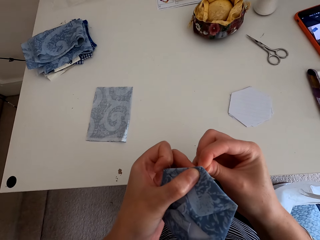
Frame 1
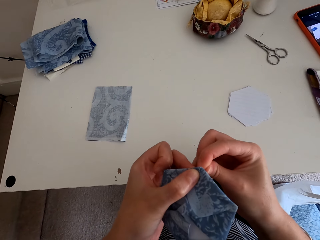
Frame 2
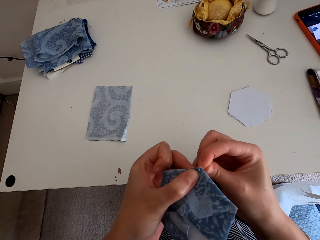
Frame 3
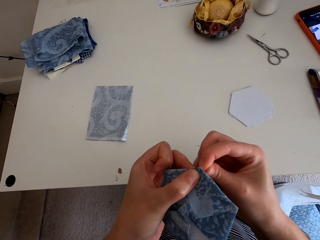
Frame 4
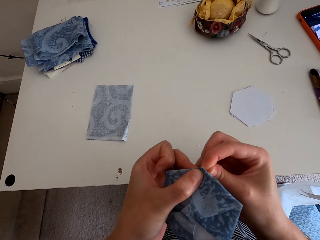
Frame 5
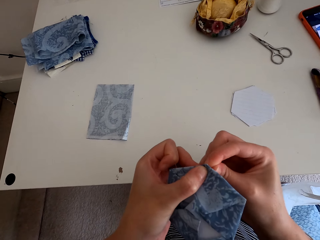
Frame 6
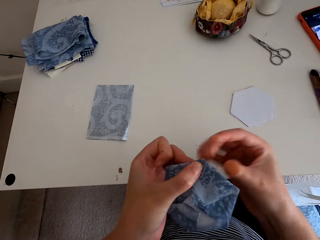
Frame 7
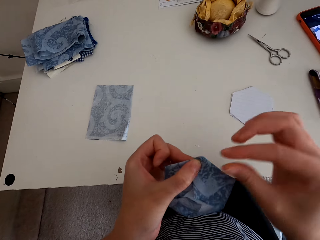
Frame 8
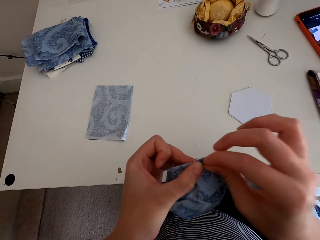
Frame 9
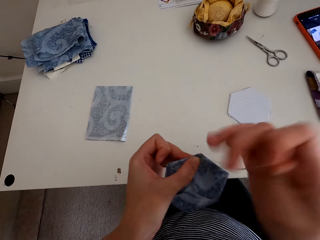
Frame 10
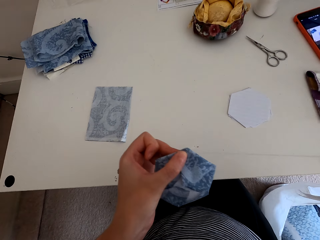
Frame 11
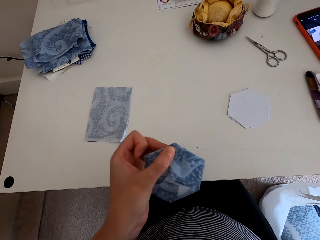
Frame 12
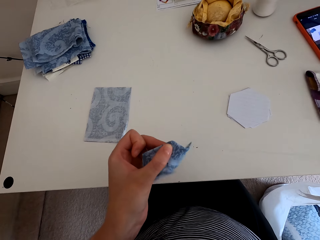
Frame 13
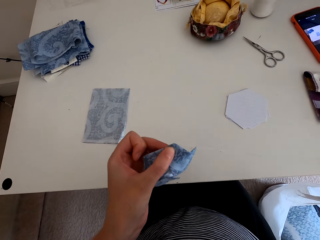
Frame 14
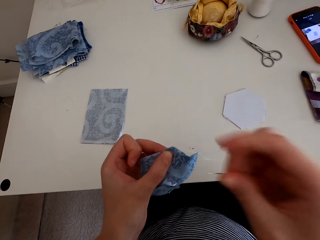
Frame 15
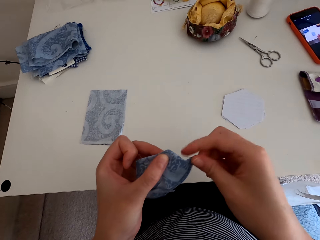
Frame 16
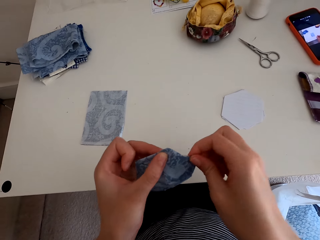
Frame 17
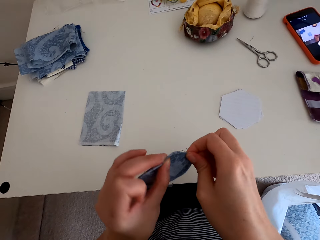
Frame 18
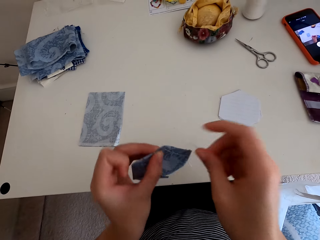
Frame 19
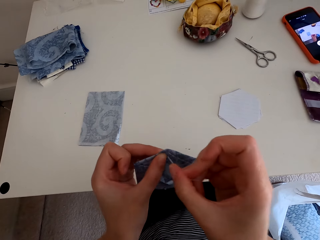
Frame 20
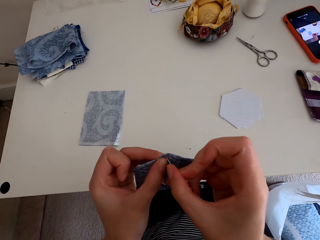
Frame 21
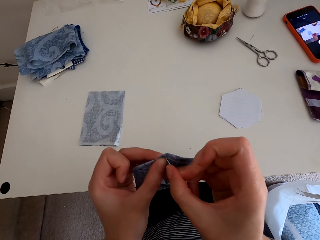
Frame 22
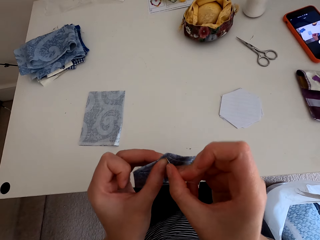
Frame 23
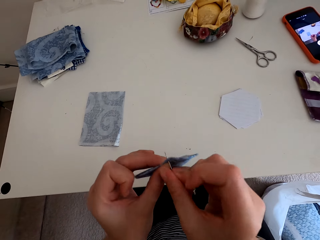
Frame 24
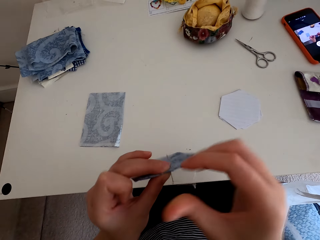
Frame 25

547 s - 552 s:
The camera wearer stretches the table mat.

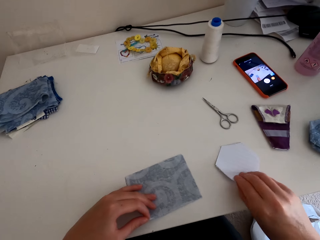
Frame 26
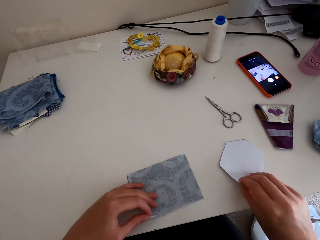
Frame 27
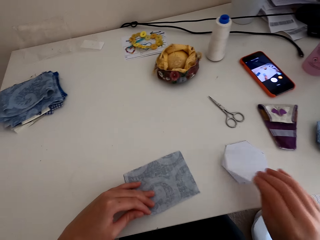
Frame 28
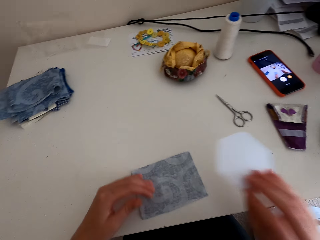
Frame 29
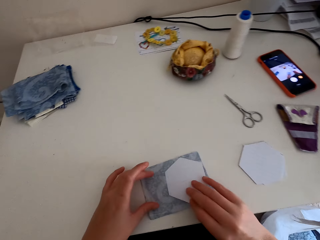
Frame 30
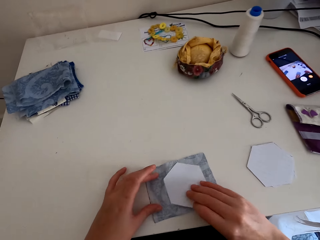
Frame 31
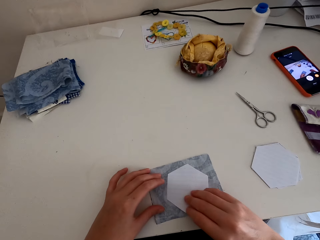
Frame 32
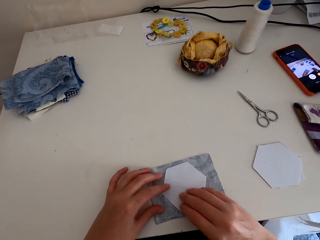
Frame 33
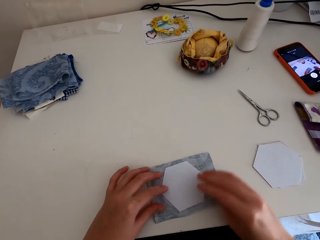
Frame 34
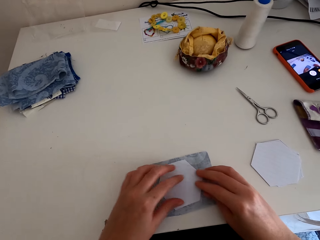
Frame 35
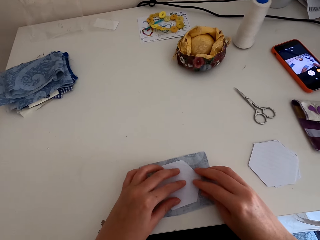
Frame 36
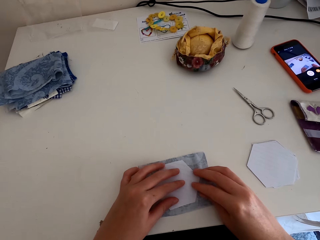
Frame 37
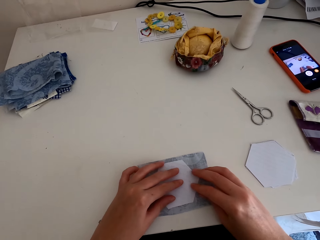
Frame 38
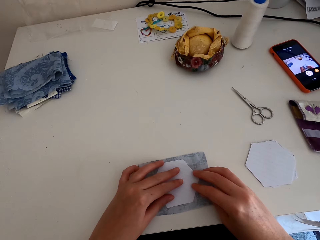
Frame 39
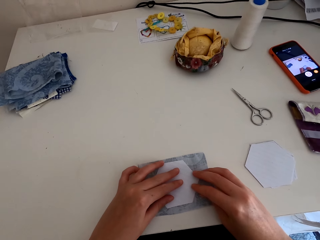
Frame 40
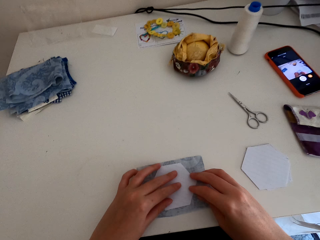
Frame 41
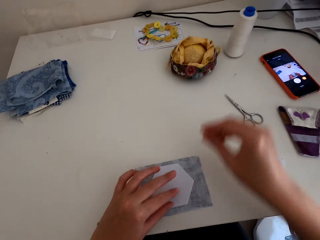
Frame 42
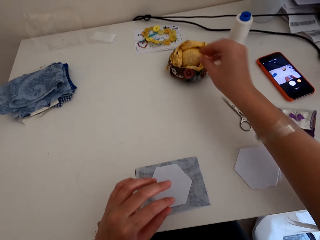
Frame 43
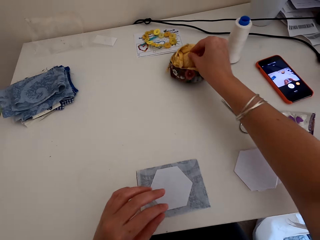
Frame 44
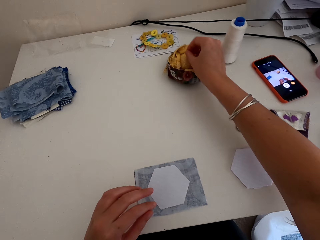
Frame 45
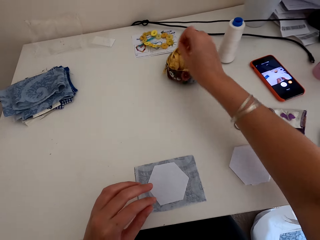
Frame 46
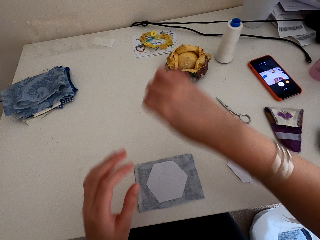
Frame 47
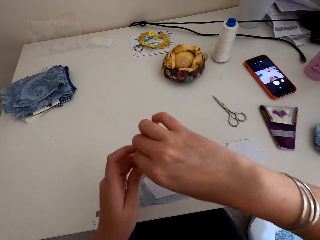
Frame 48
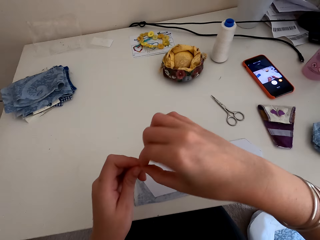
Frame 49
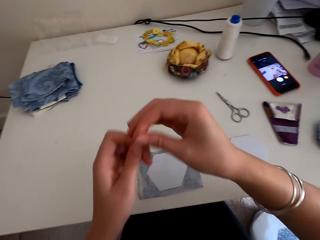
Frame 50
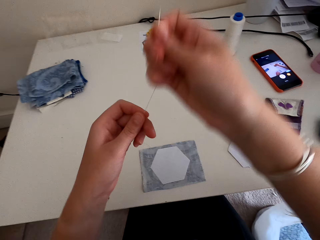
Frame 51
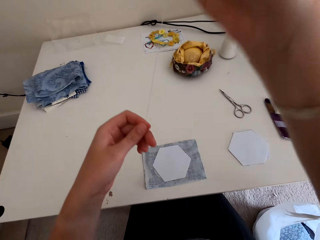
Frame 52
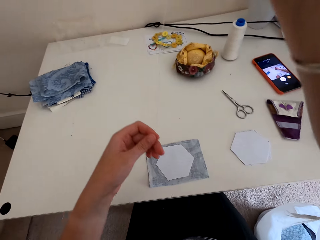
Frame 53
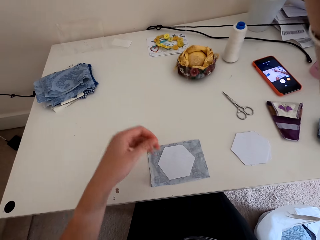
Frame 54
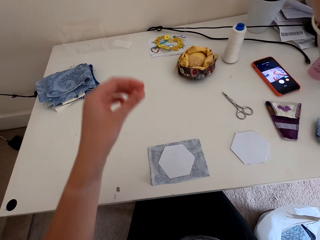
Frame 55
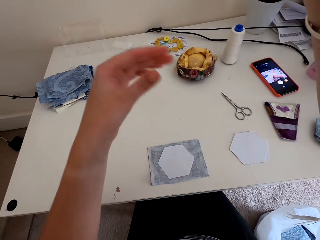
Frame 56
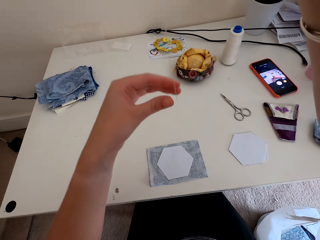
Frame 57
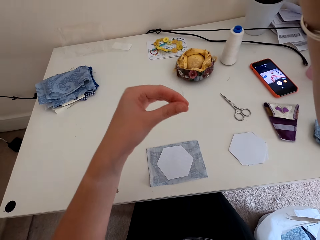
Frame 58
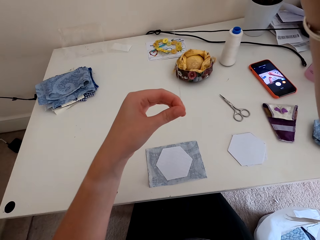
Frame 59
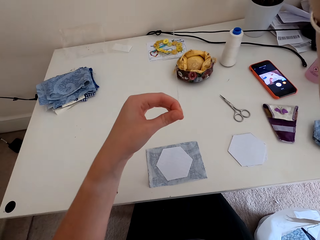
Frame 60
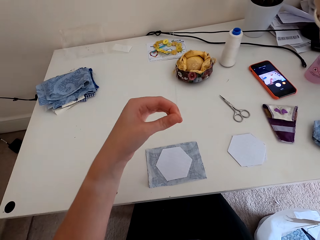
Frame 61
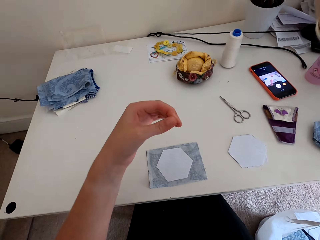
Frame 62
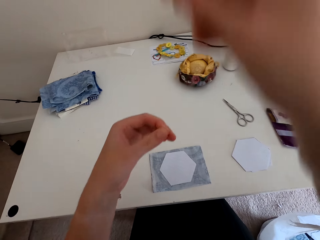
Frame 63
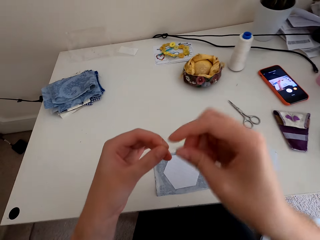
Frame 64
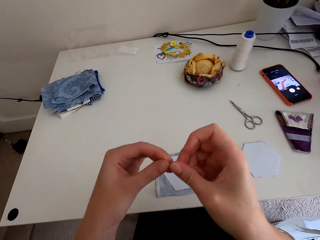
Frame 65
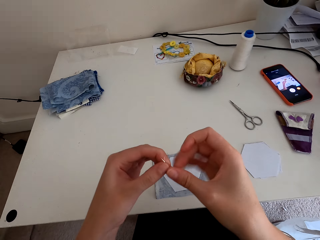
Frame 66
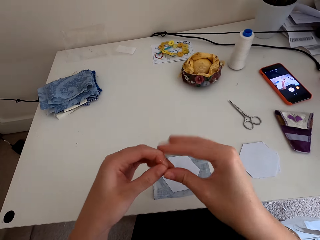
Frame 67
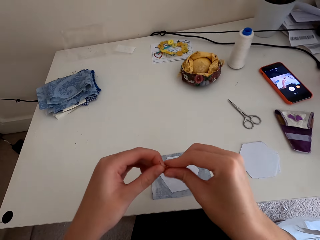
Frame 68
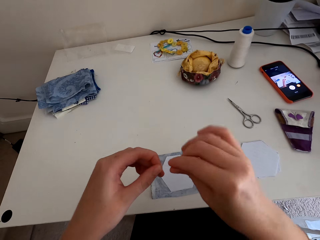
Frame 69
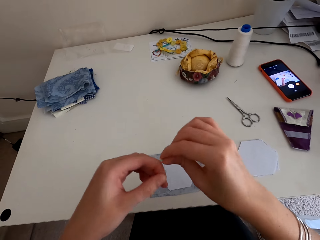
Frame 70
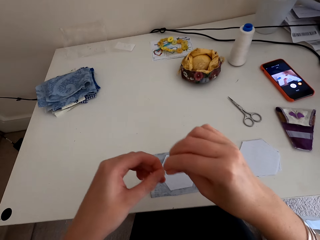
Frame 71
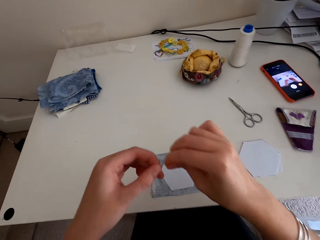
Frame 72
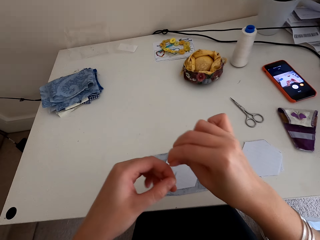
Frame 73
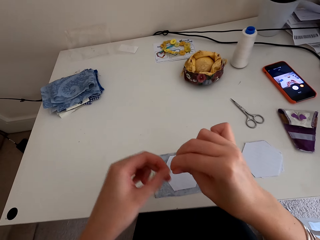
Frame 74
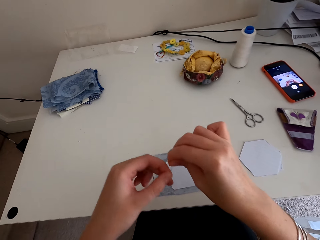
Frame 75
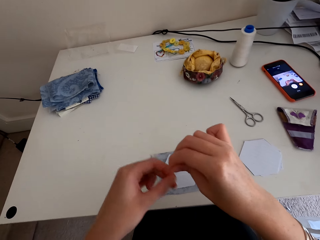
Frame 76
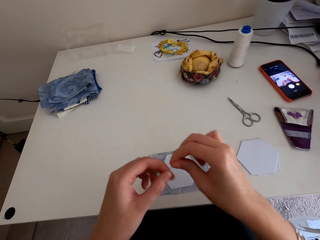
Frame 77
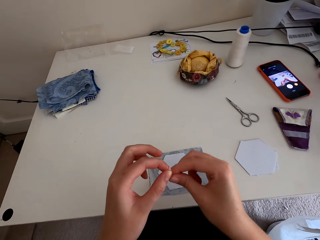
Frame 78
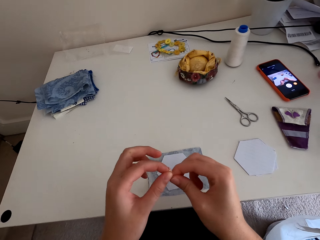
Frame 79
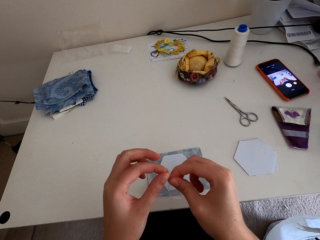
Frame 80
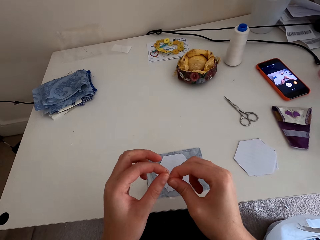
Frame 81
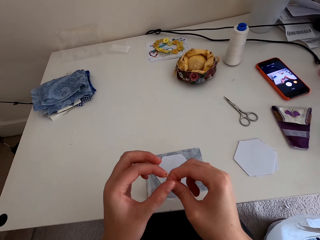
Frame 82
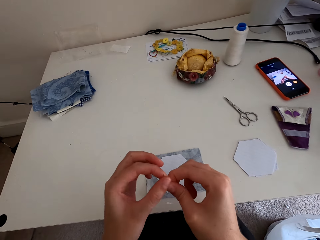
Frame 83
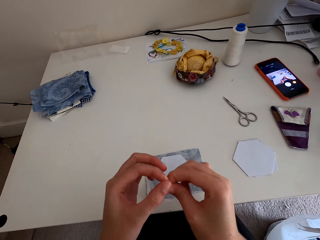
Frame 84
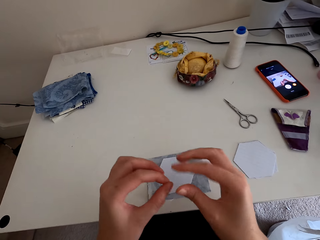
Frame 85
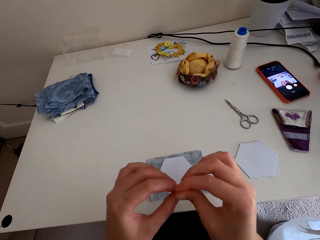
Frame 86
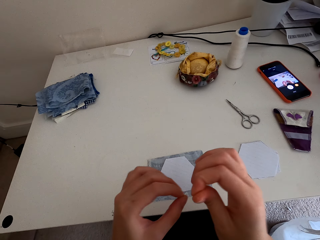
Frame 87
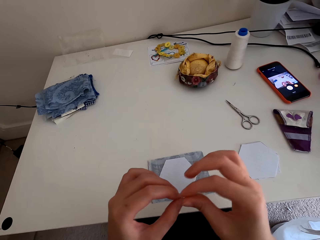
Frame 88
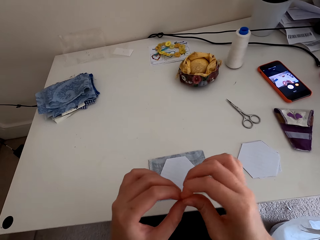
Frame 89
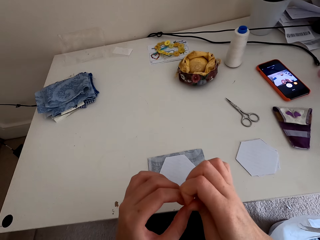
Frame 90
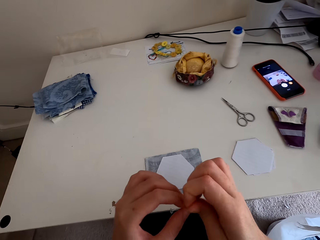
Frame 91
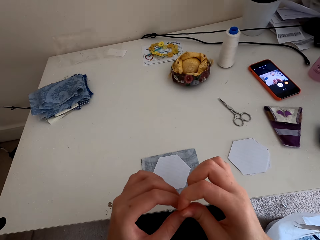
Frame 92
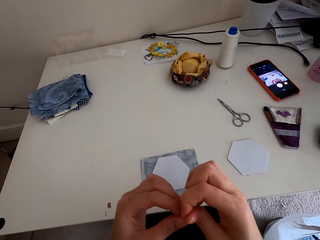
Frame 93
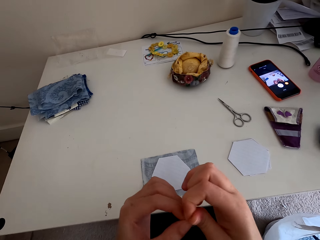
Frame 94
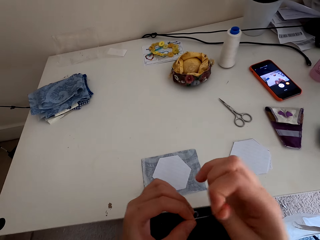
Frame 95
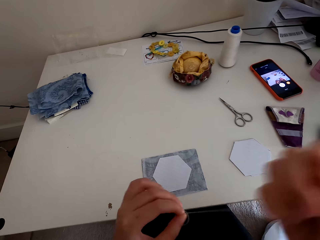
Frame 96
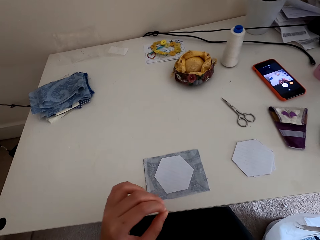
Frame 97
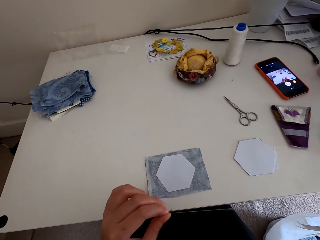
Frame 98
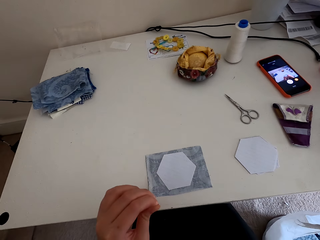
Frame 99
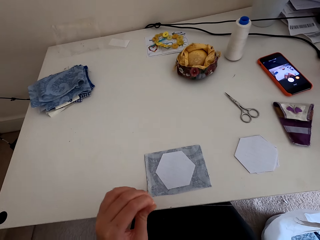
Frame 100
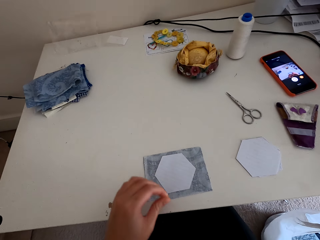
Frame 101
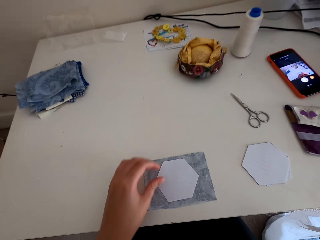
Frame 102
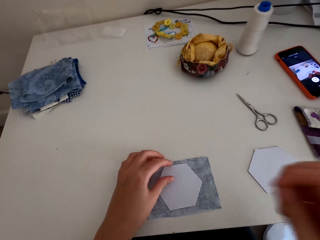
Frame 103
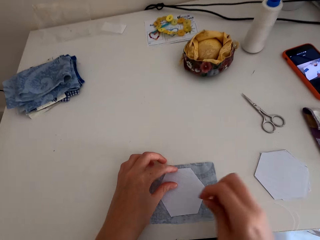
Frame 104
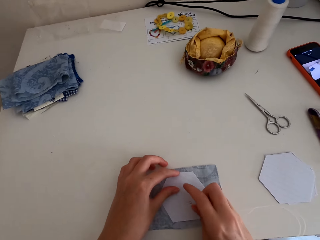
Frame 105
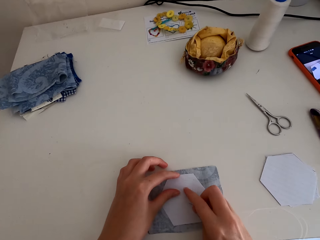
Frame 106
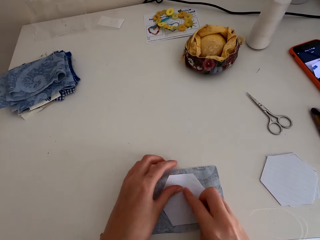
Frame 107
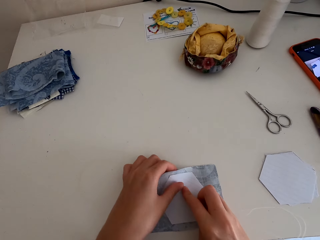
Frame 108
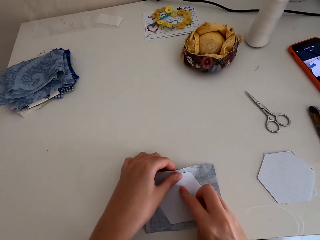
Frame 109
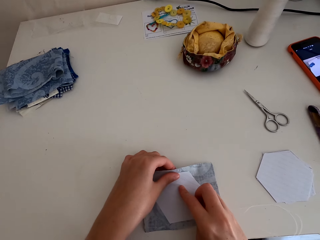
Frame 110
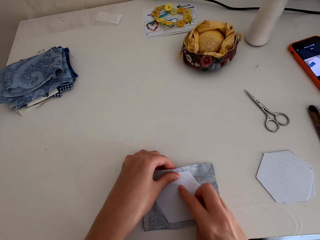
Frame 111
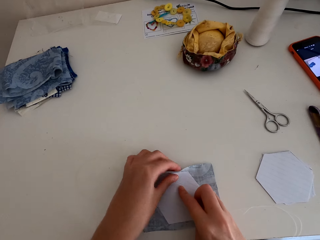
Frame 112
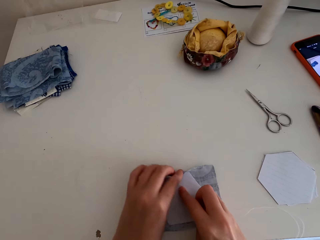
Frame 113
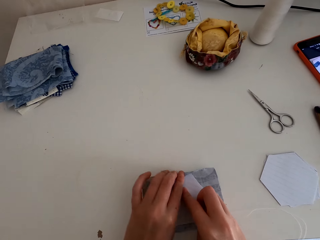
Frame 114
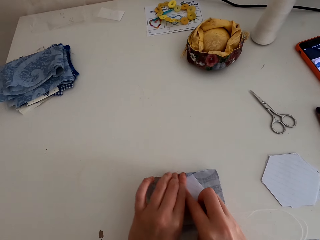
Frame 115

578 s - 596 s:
The camera wearer picks up a heptagon piece of box from the table. They place the heptagon piece of box on the piece of cloth. They remove a needle from something. They adjust the thread in the middle. They pull the thread on the needle. They tie the end of the thread. They pick up the piece of cloth.
